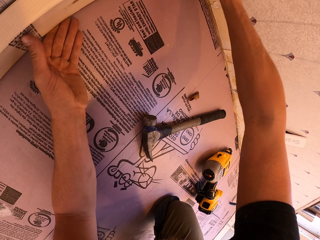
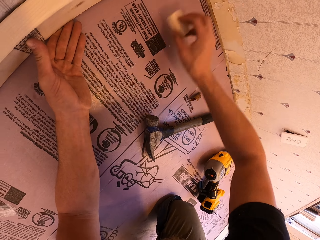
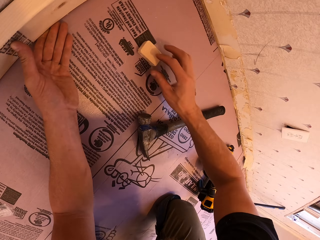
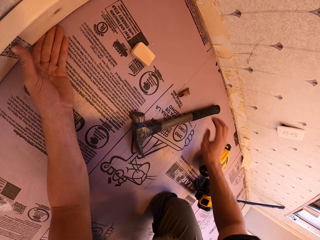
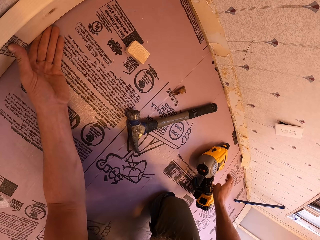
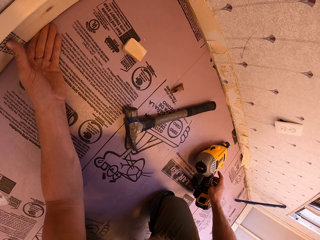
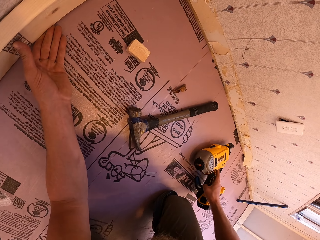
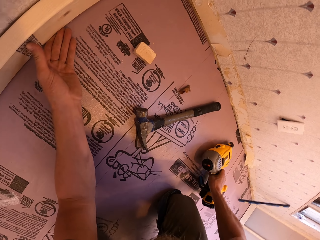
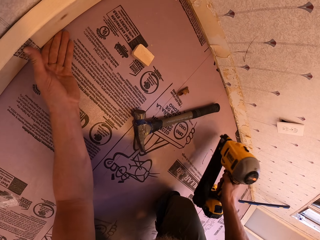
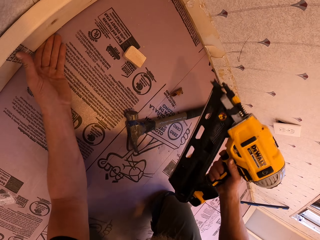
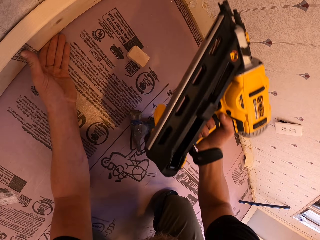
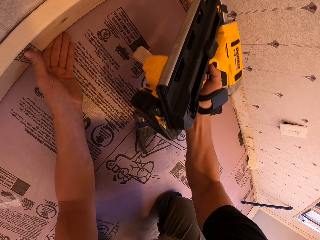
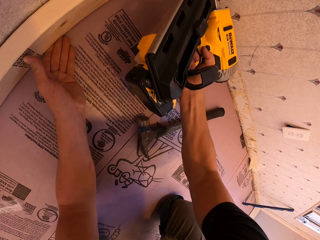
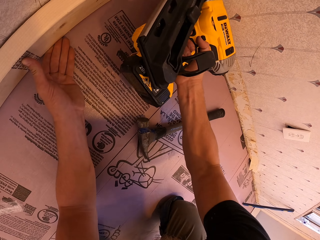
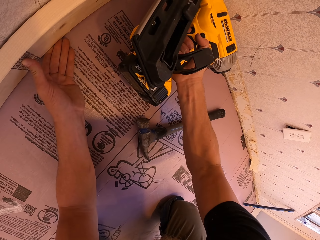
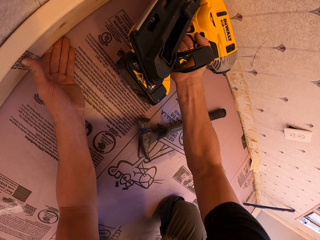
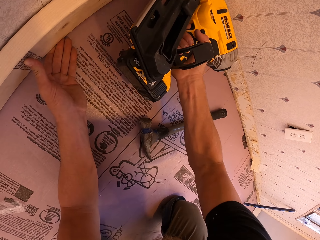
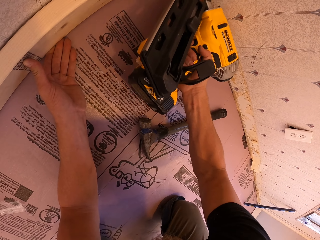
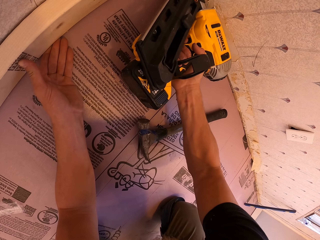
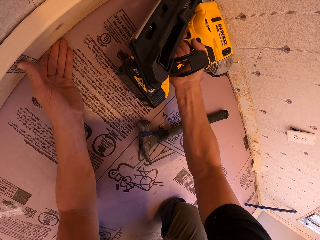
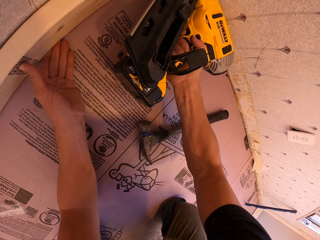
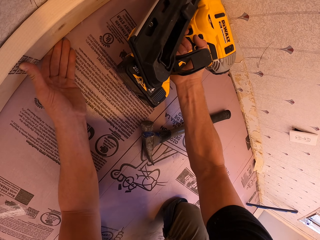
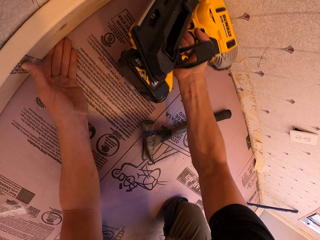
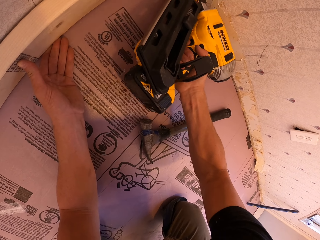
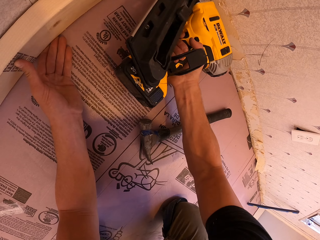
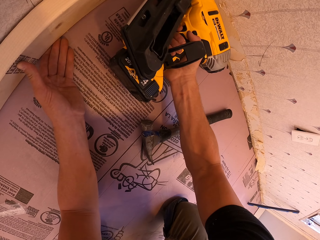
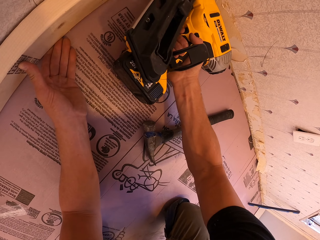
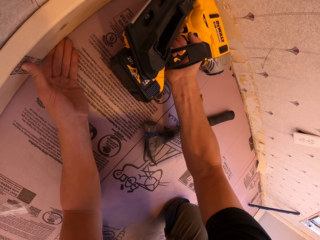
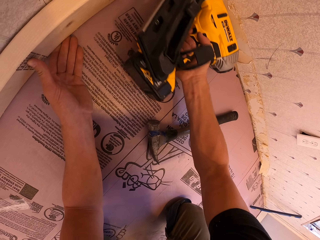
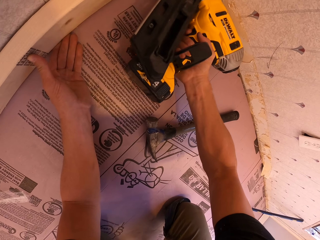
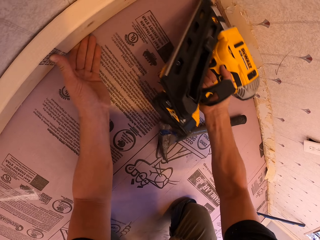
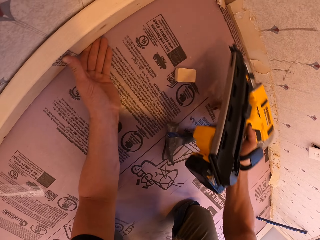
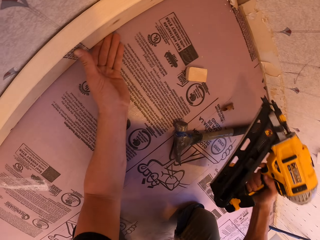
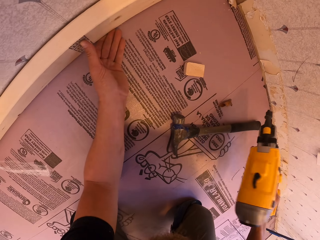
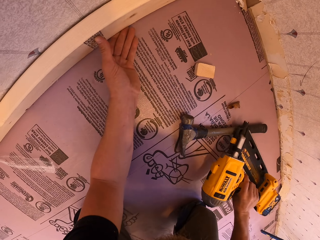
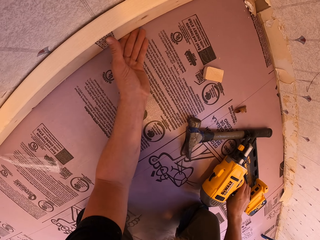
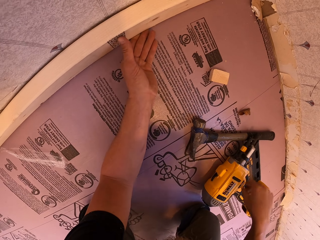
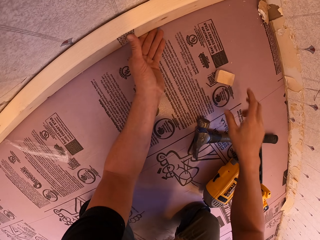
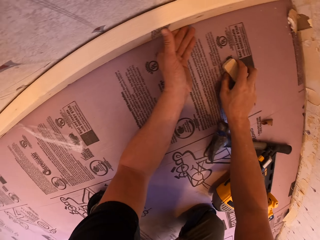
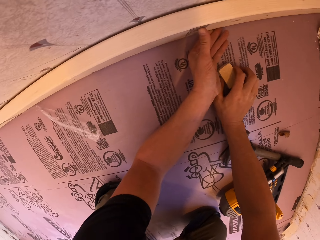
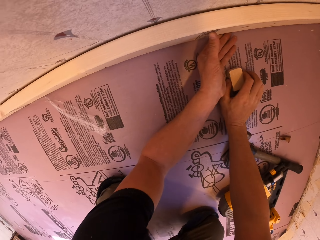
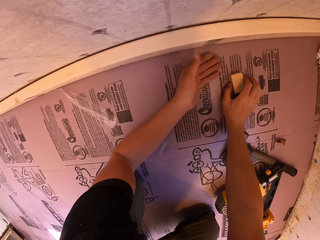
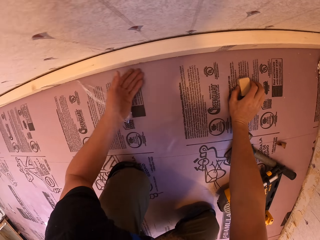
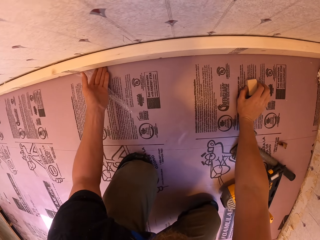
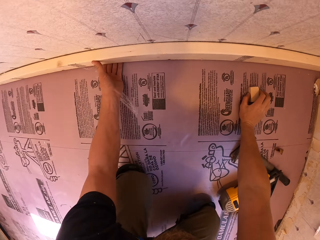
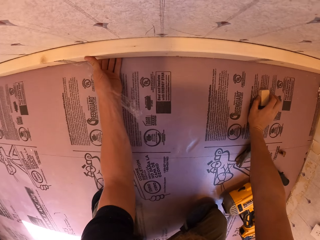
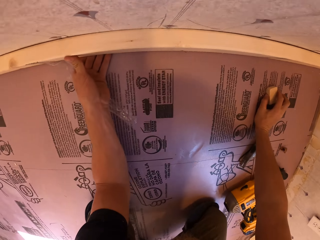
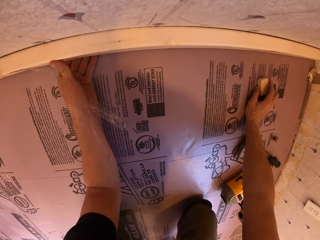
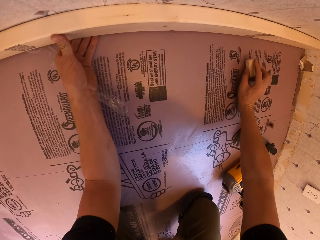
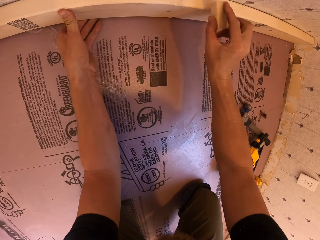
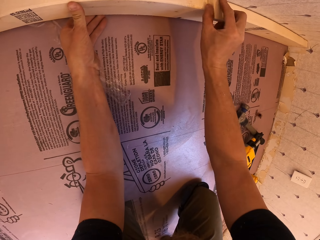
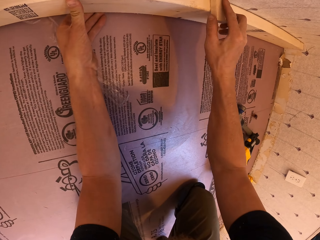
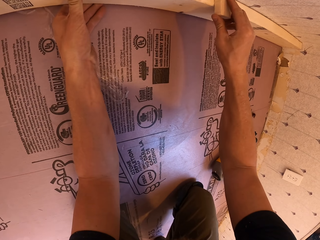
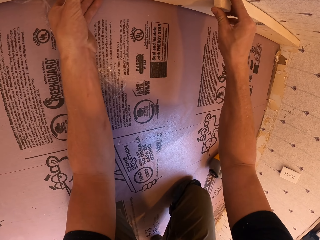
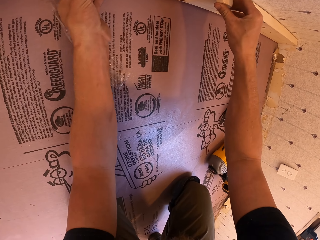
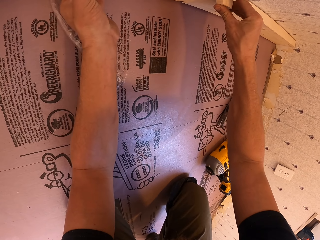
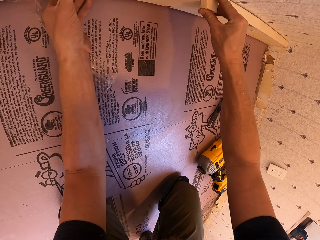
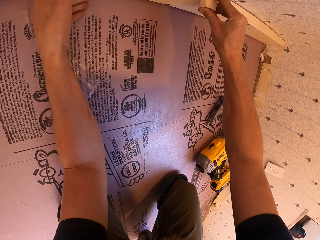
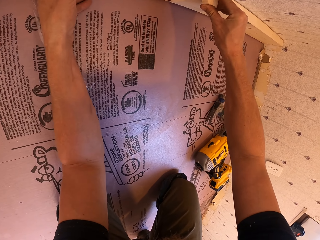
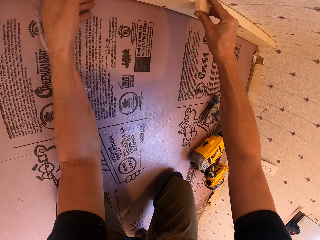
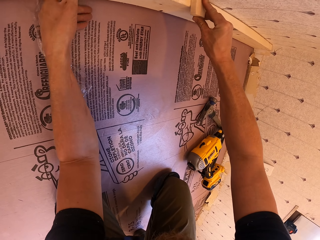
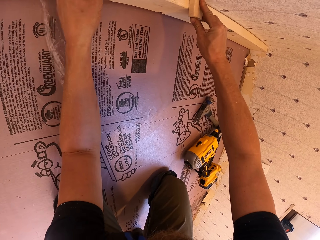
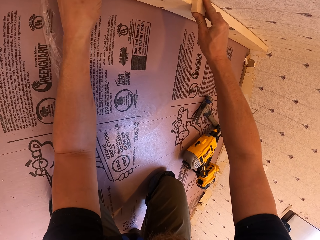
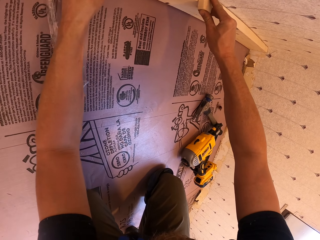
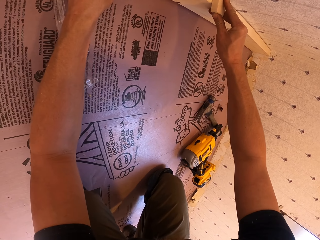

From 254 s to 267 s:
The camera wearer puts the piece of wood on the timber. They place the wood on the floor. They take the nail gun from the floor and drive the nails into the timber with the nail gun. They put the nail gun on the floor. They take the piece of wood from the floor. They move the wood aside. They move an arm aside. They move. They hold the timber with the left hand. They put the piece of wood on the timber.

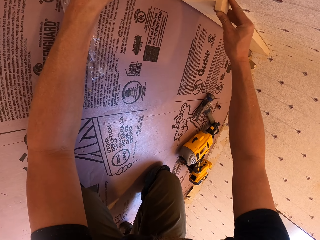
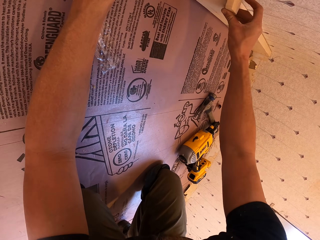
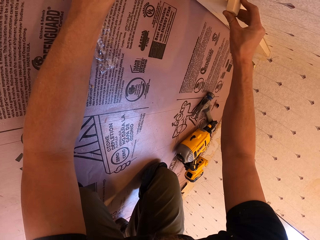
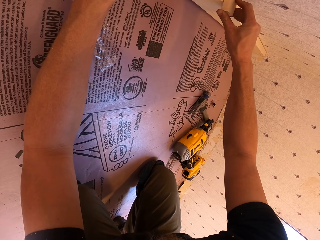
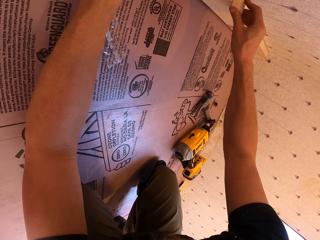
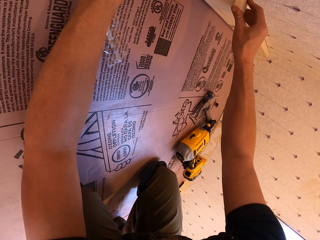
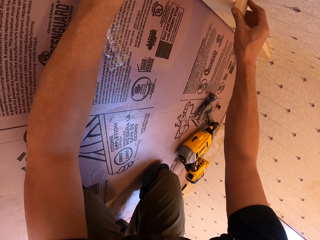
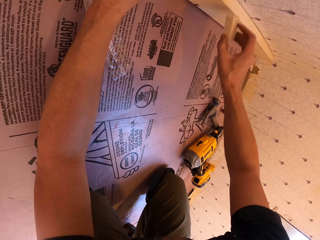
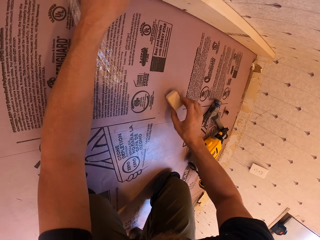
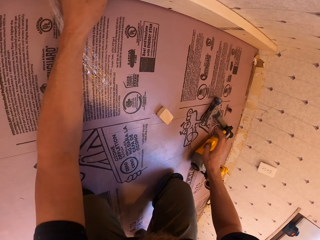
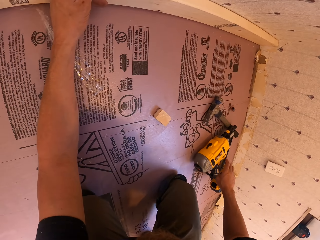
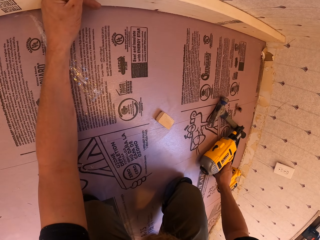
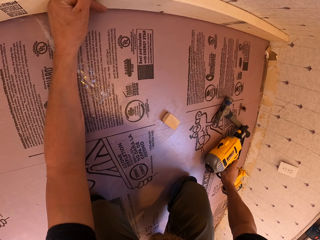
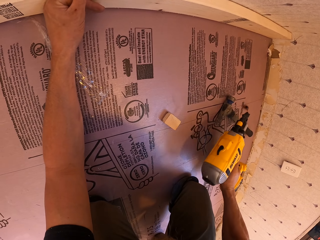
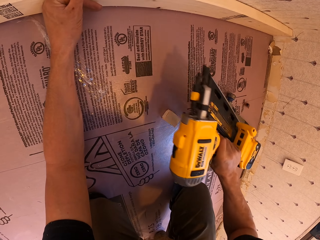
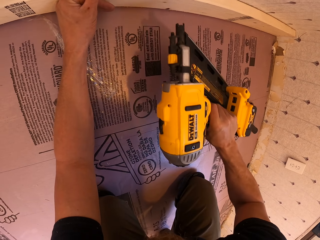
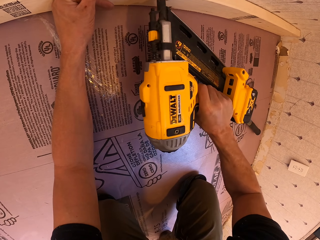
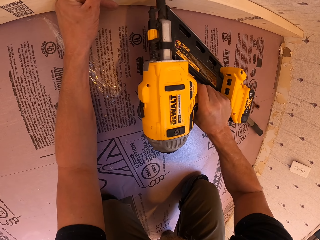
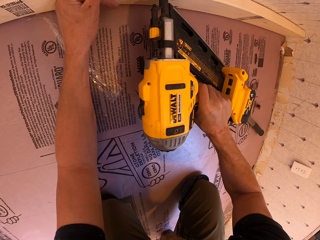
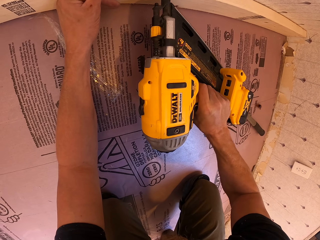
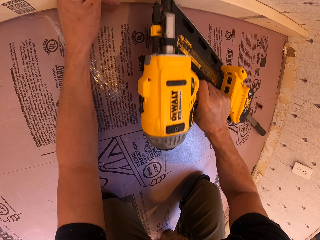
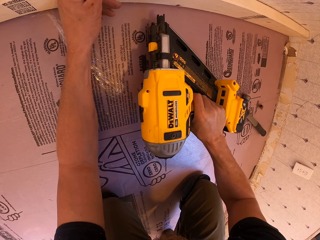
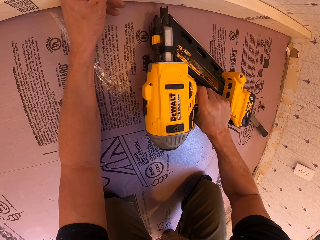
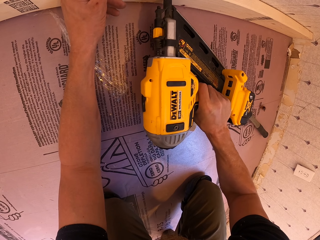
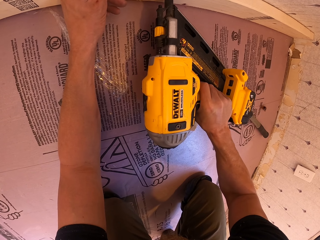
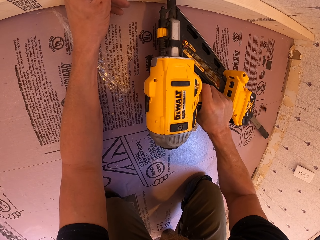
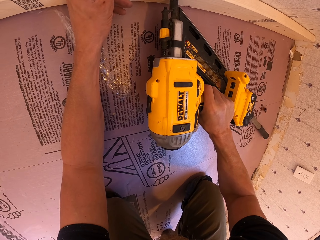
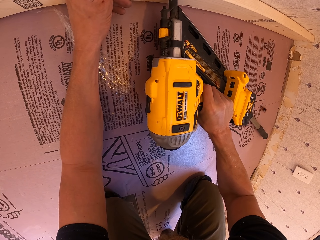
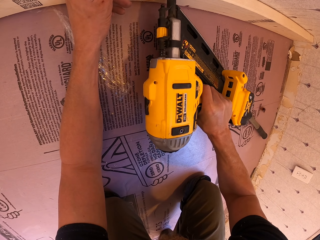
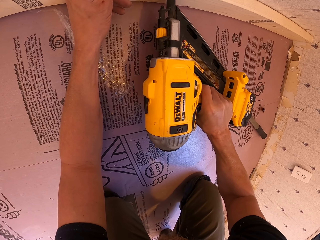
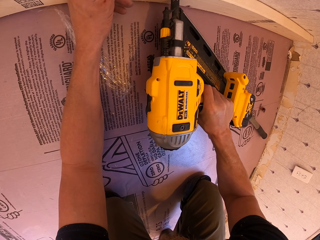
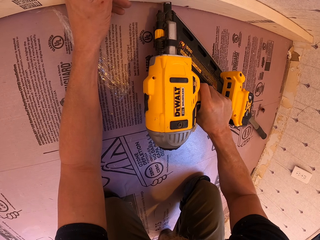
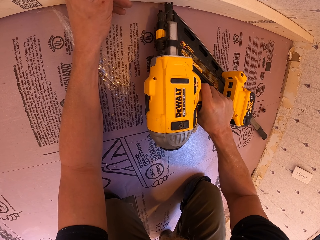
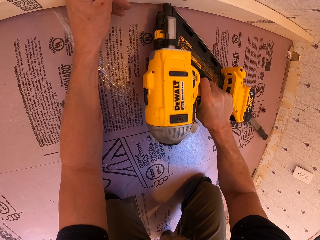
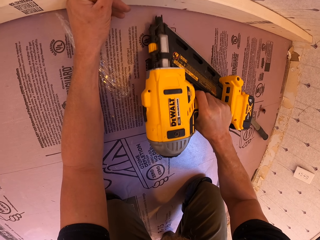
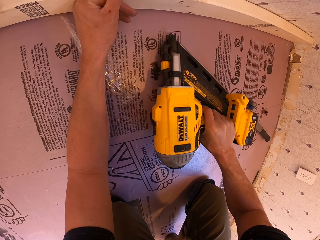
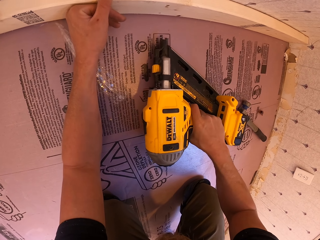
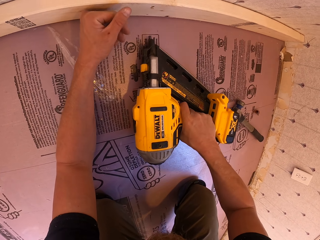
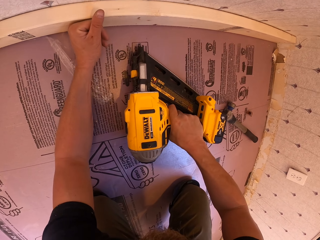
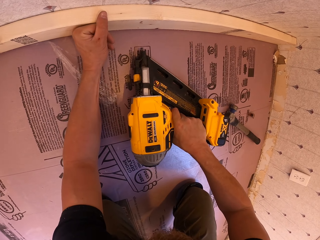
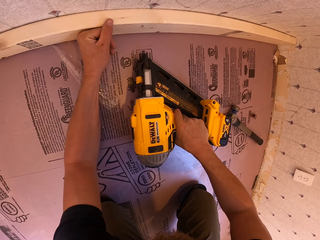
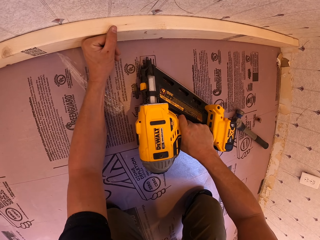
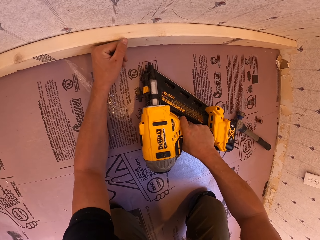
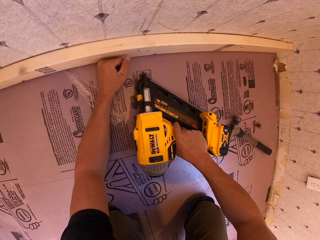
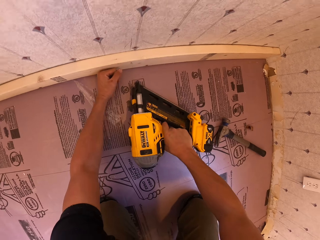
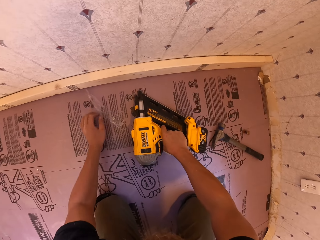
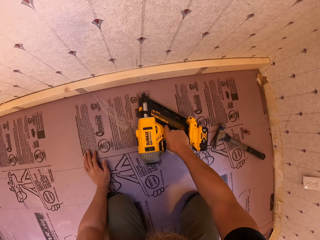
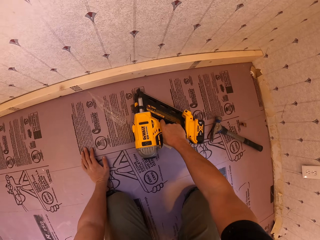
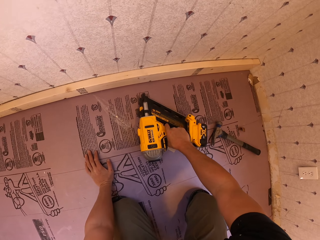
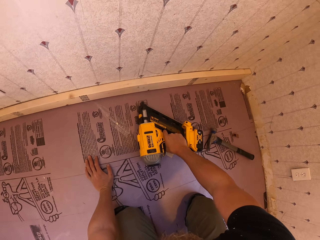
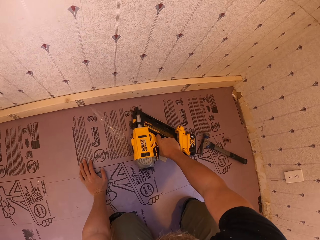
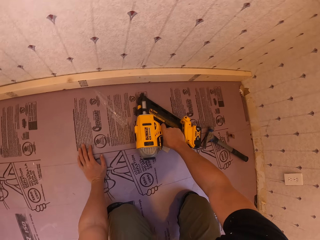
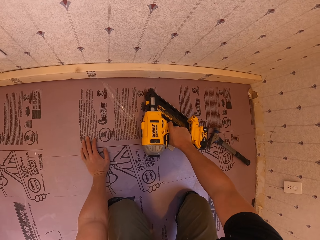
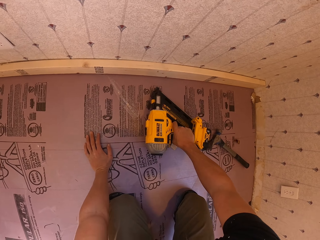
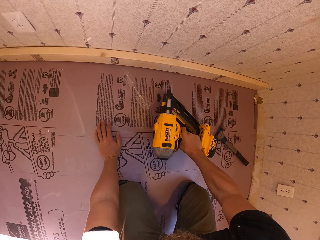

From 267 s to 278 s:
The camera wearer puts the piece of wood on the floor. They take the nail gun or drill from the floor. They drive the nails into the timber with the nail gun. They place the drill on the floor, align the wood with a hand, and place a hand on the floor.
